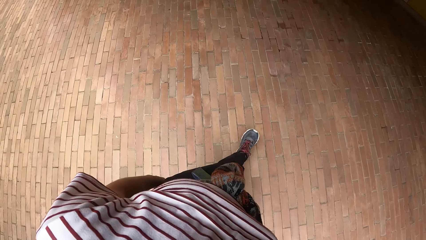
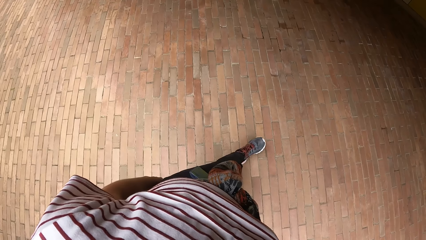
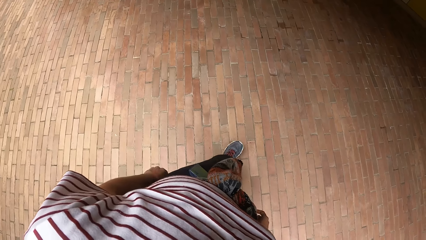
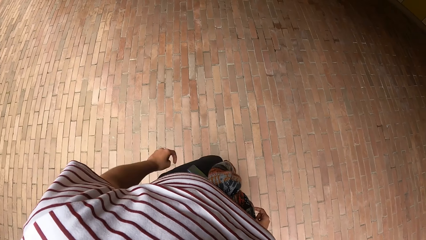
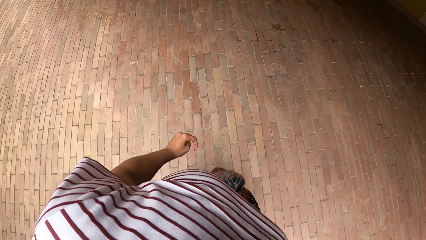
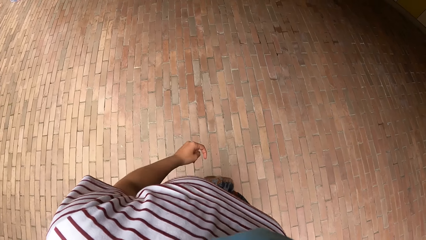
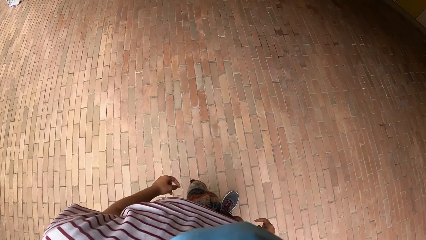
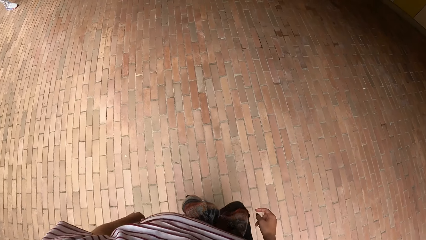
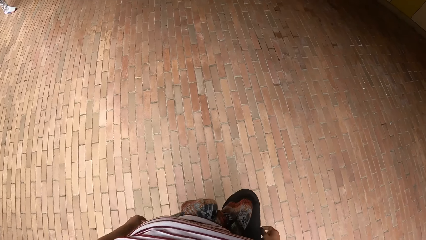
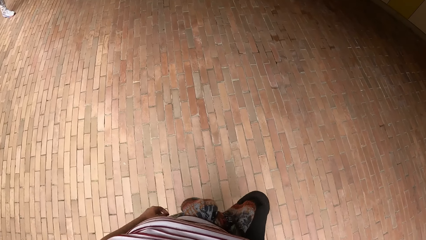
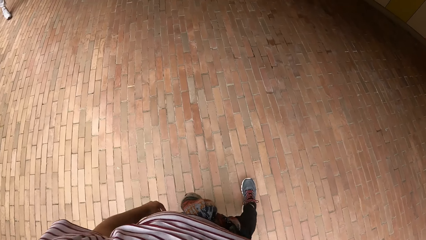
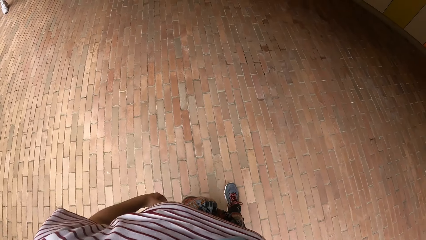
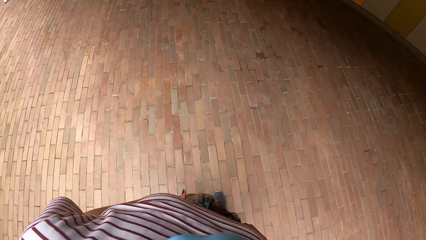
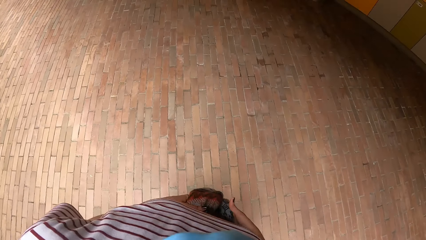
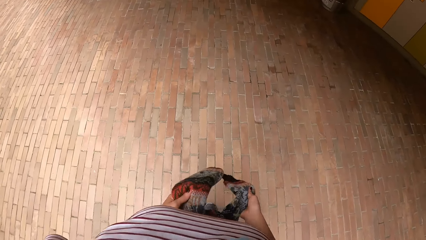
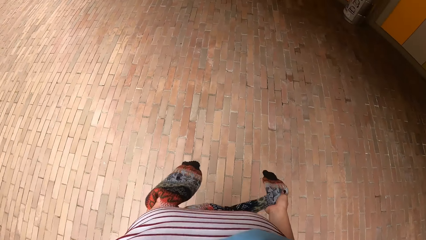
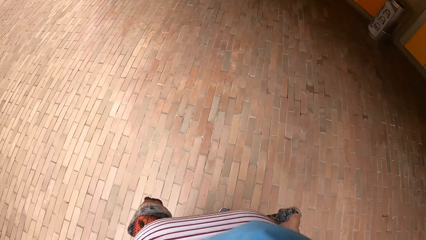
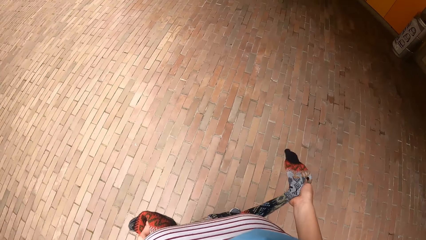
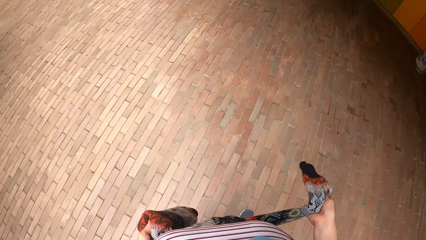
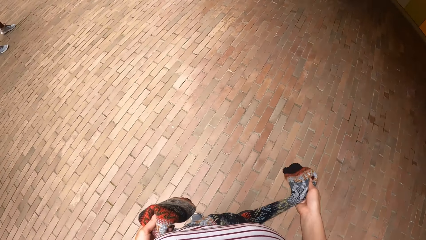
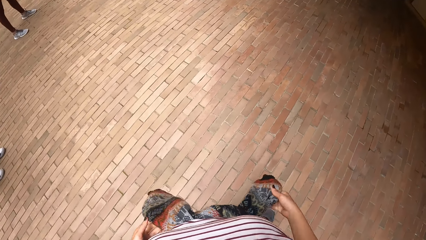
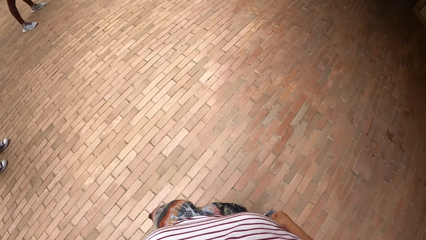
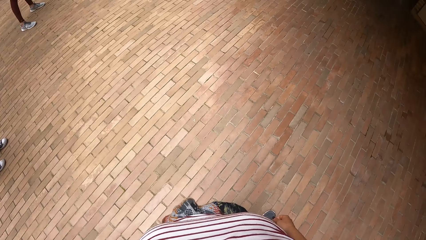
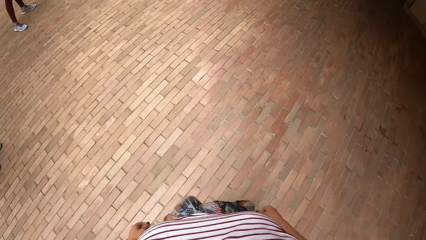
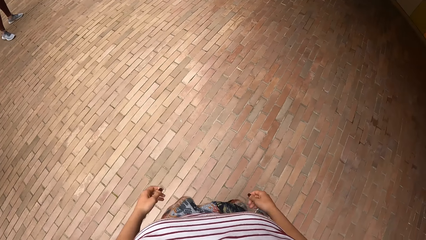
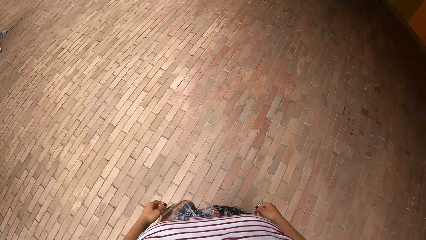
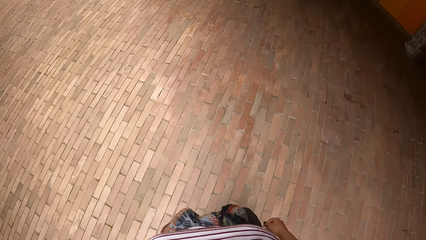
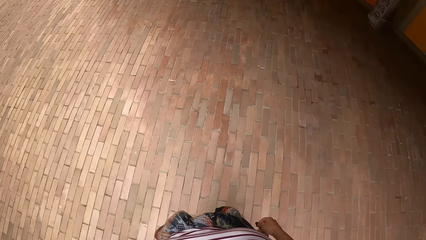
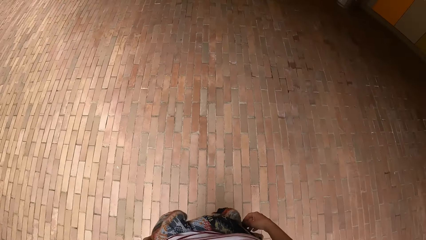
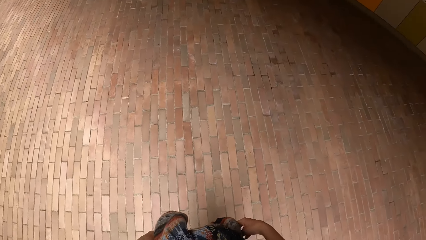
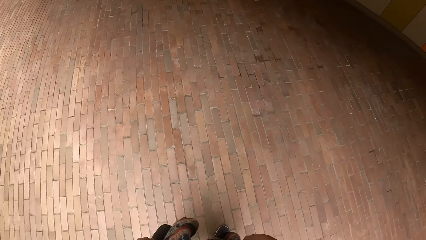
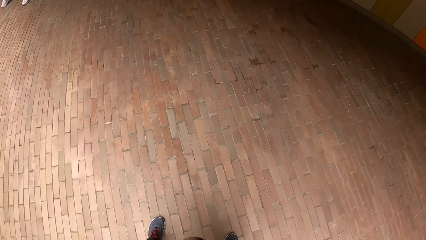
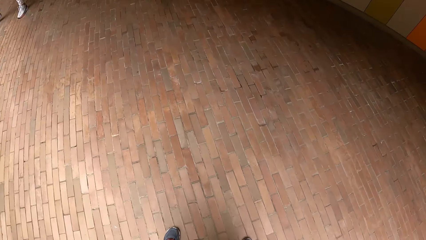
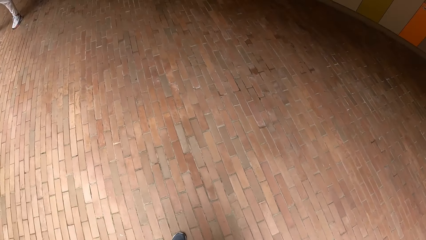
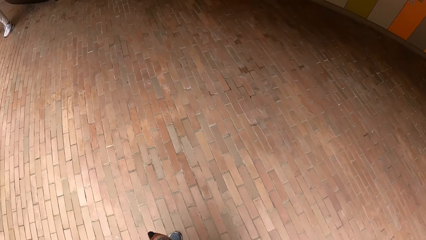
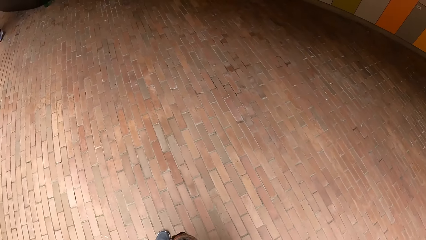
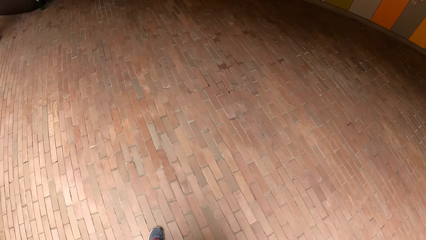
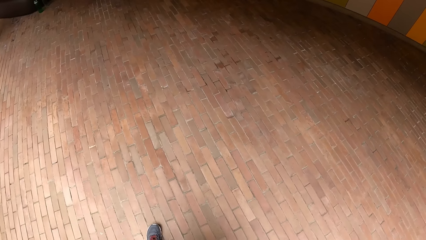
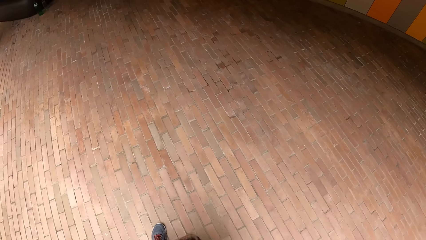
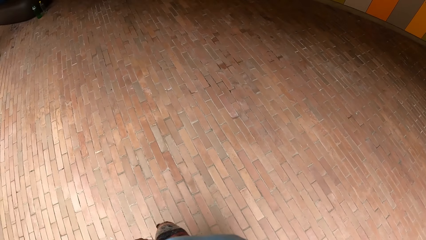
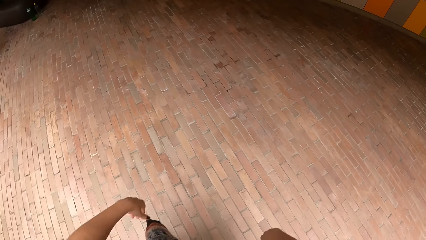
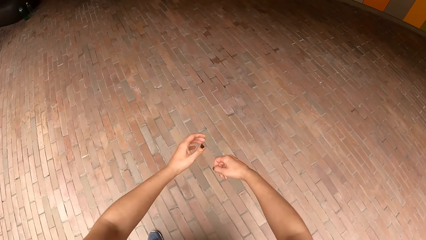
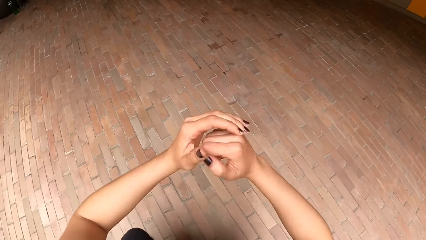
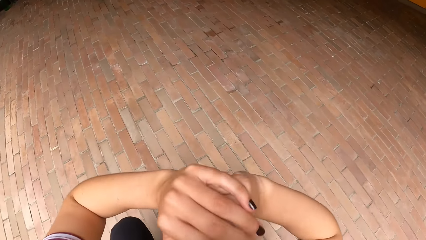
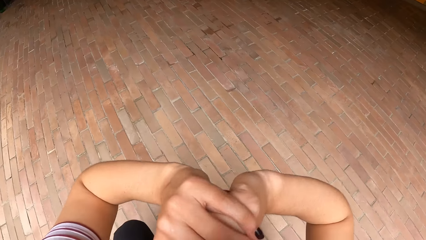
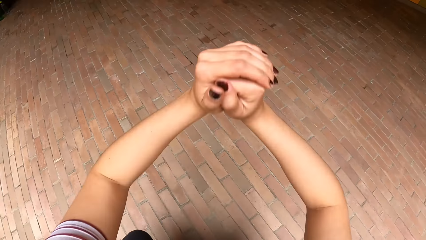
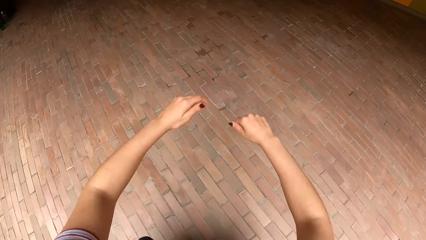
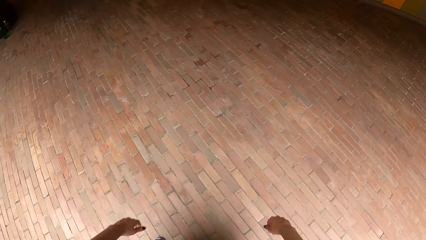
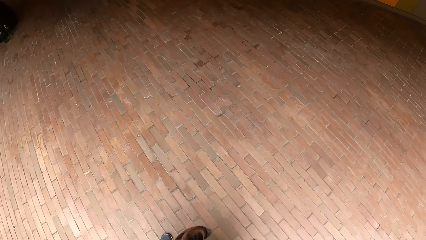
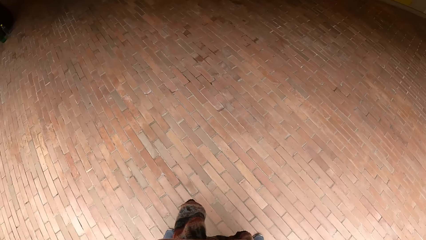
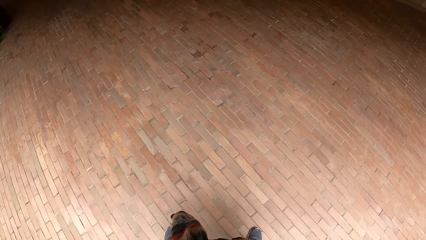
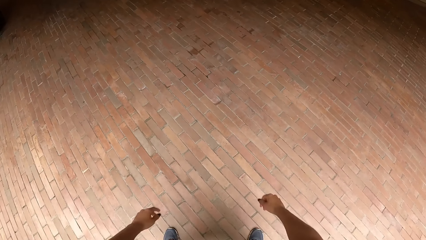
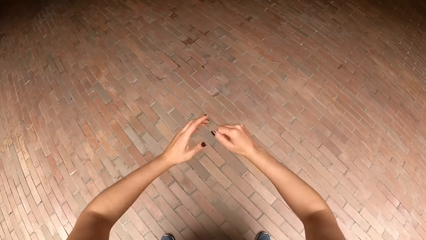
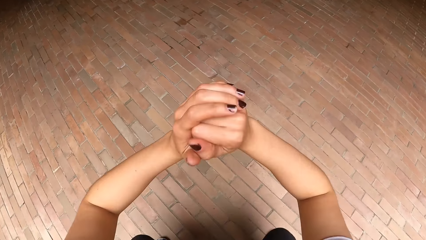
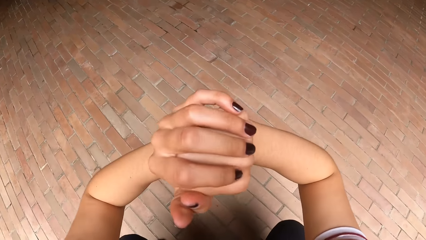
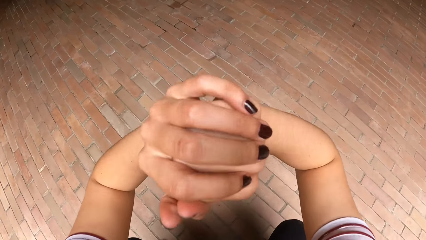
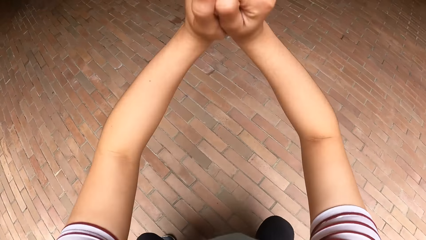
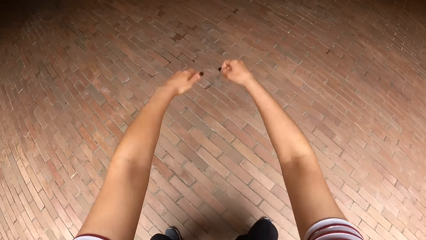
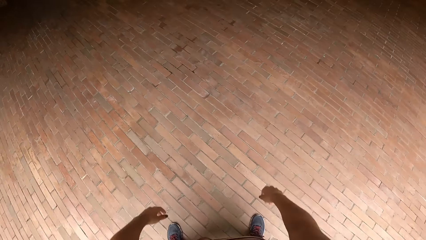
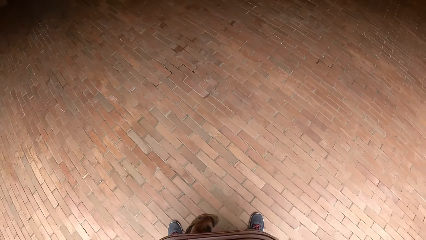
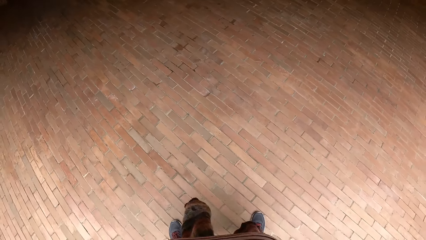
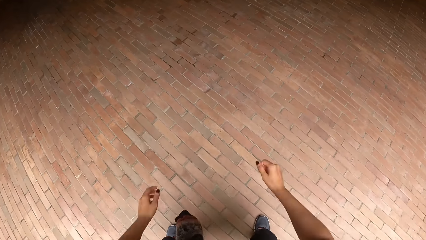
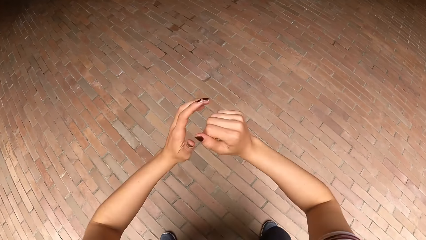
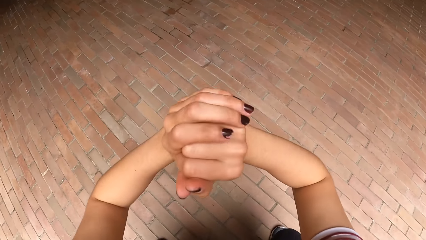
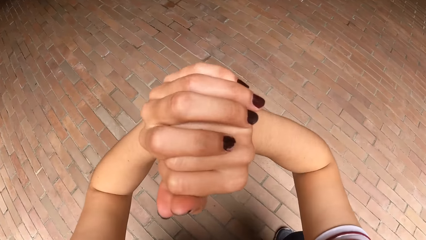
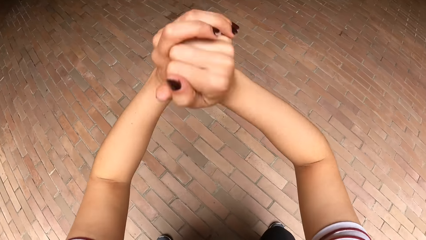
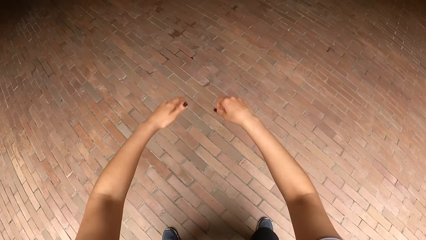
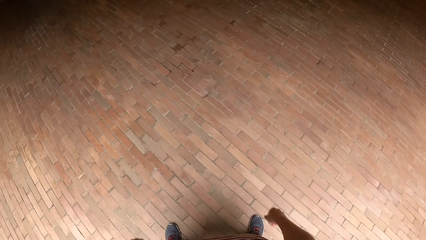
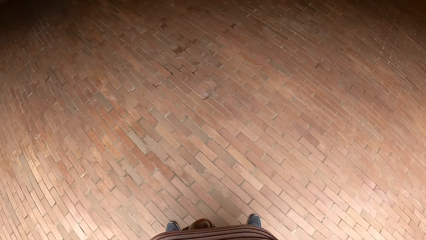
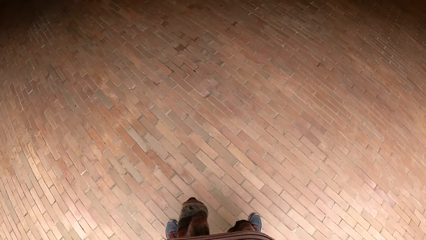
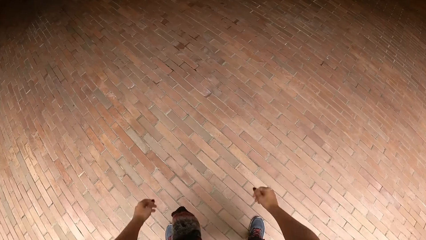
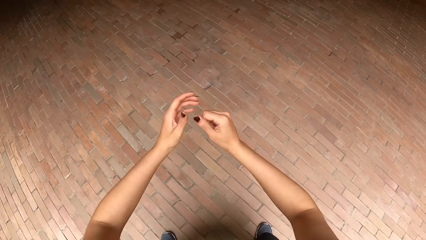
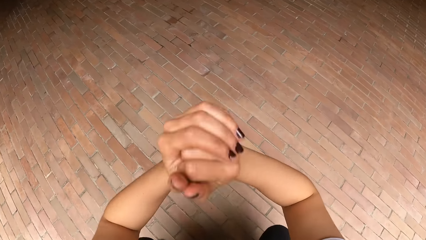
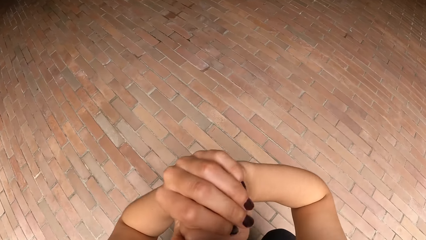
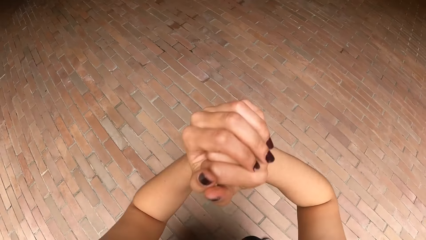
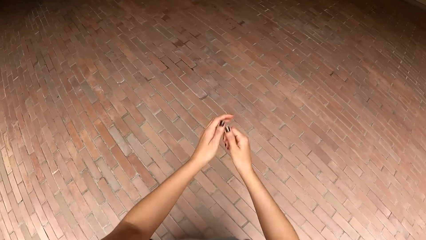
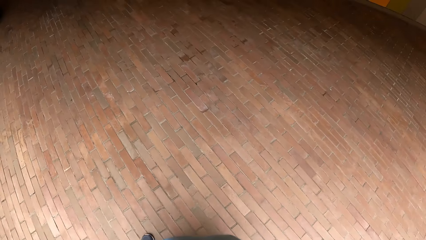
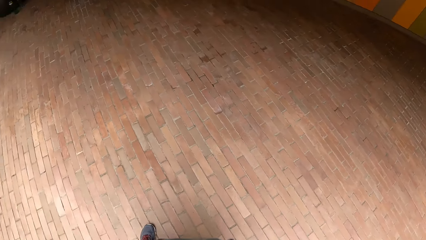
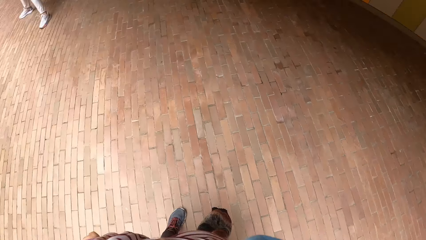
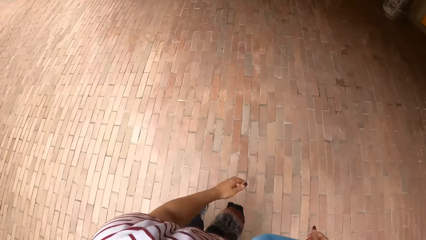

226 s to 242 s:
The camera wearer looks around the gym. They stretch the hands.
